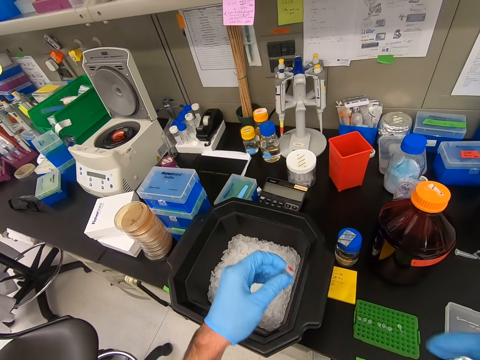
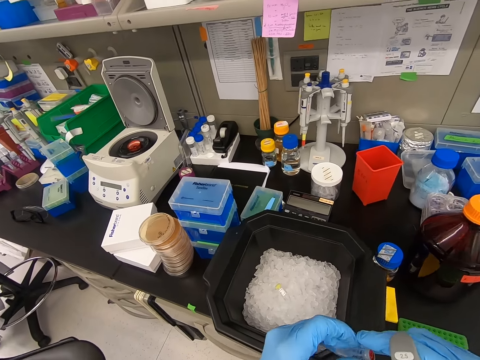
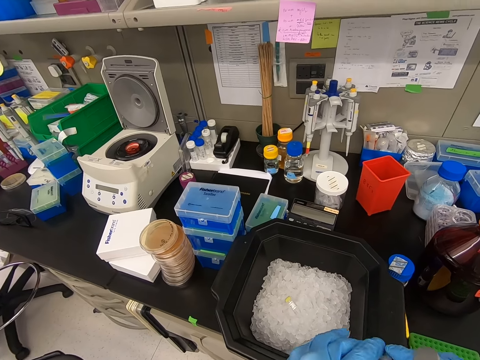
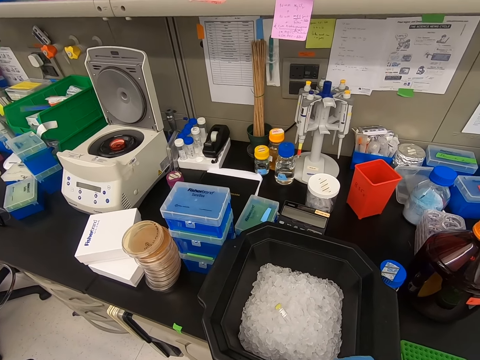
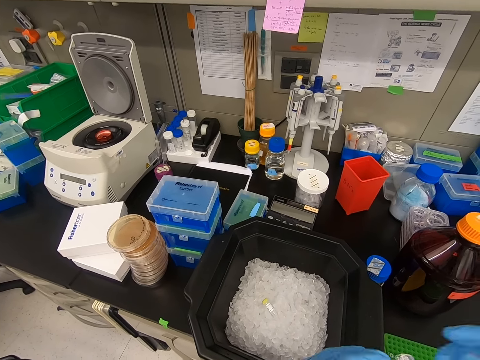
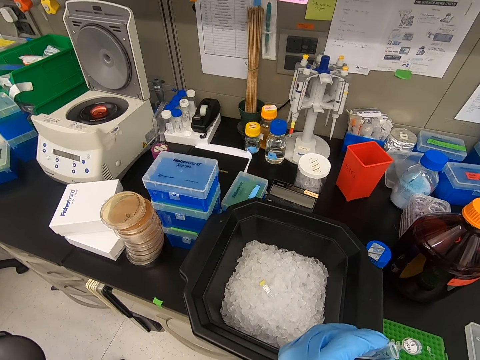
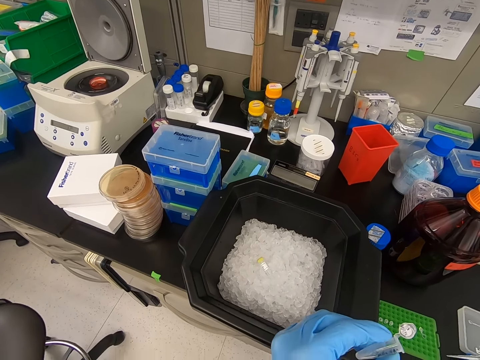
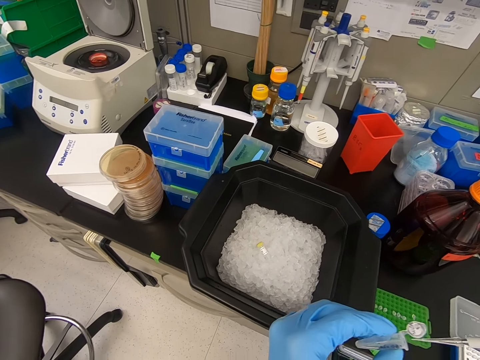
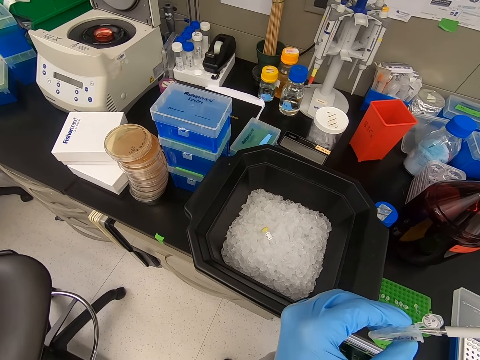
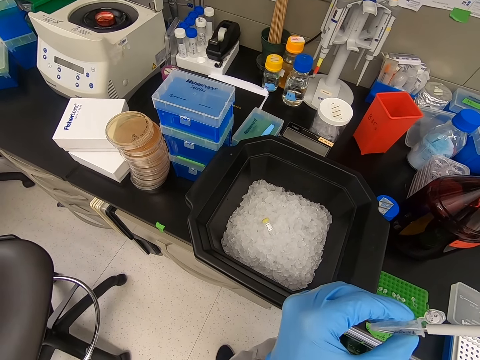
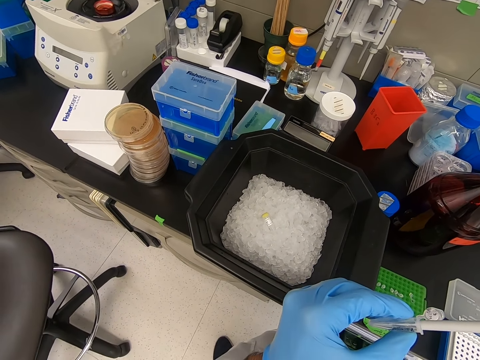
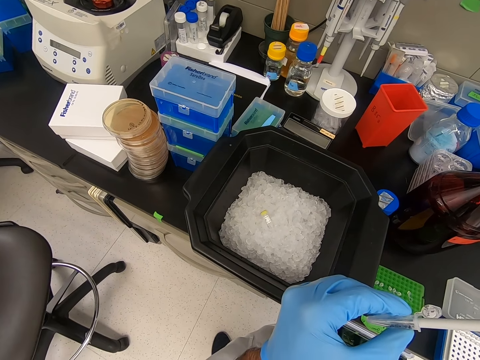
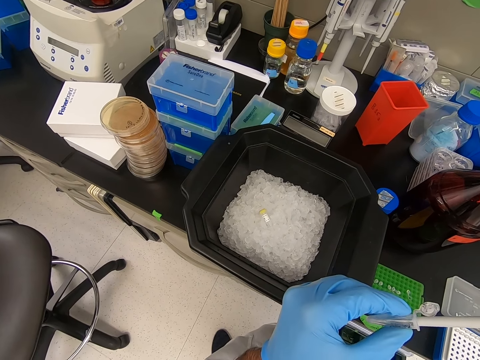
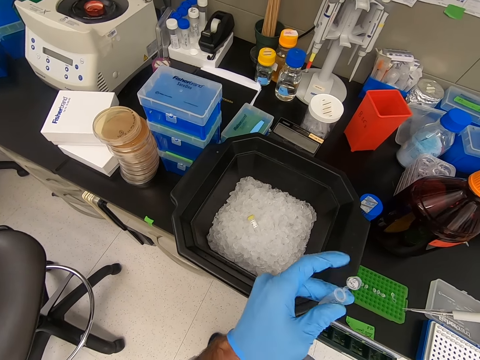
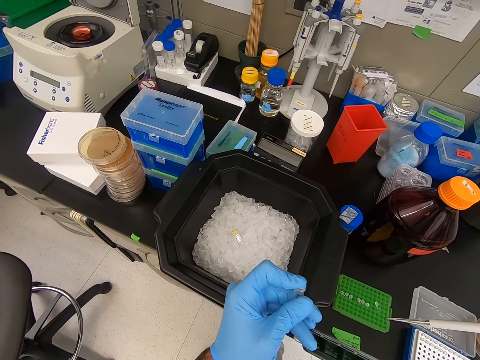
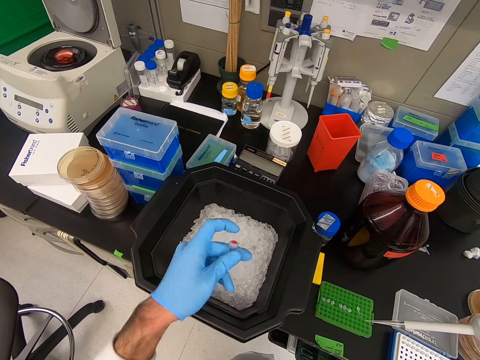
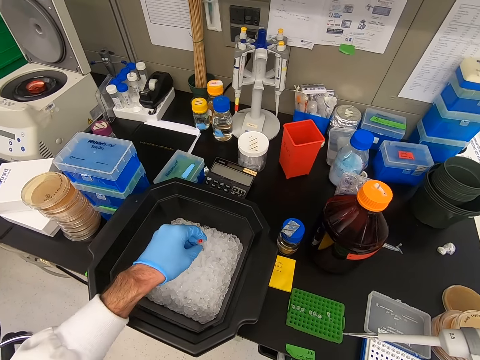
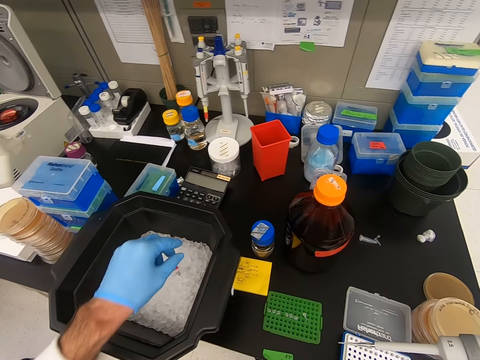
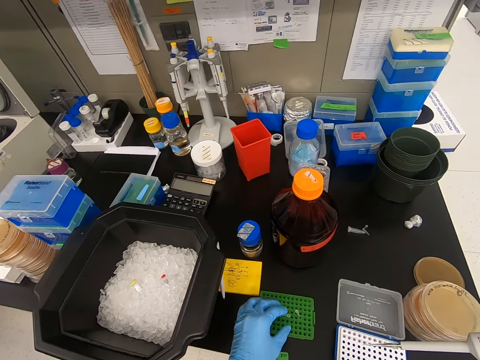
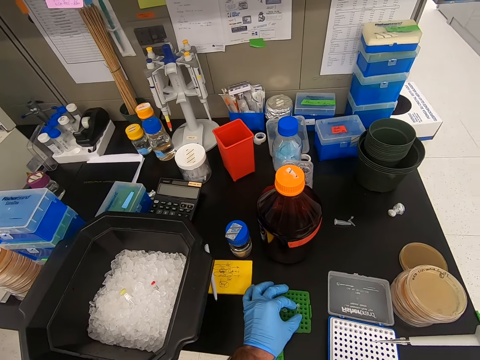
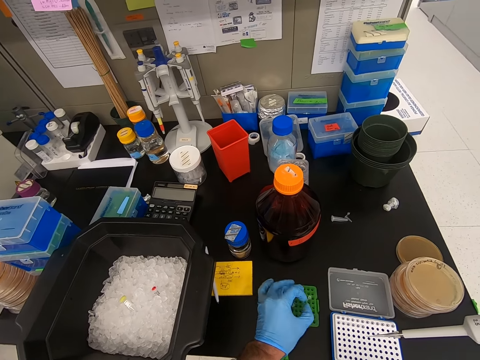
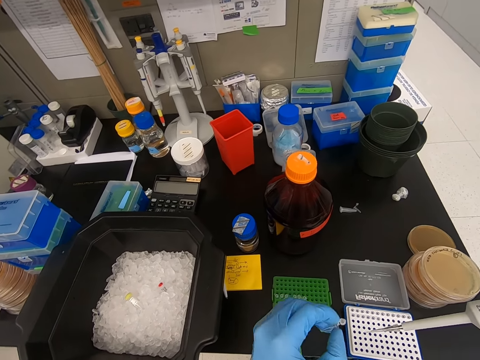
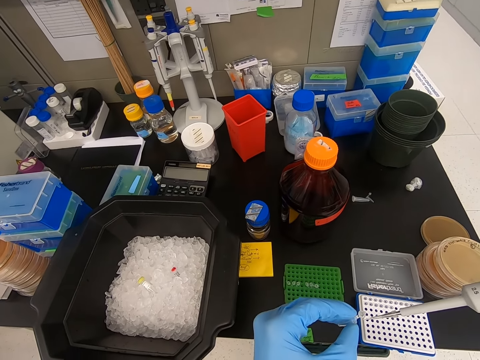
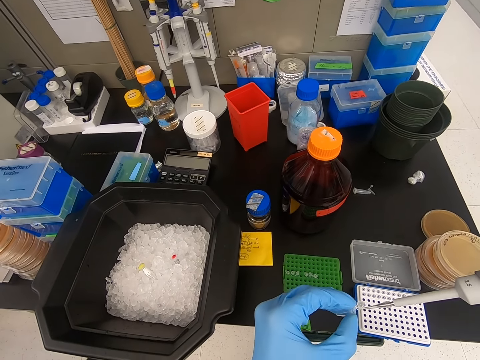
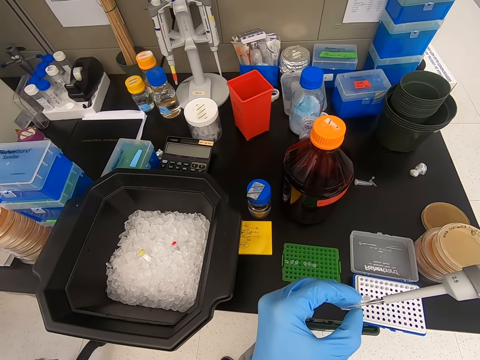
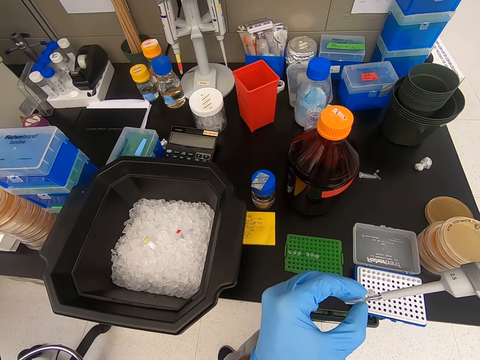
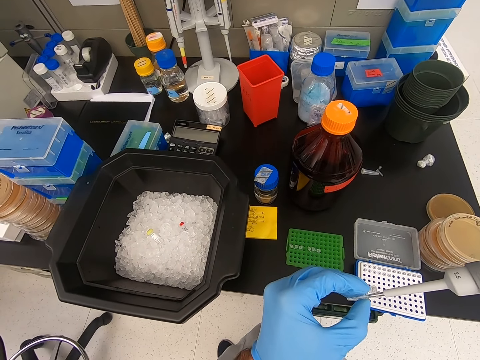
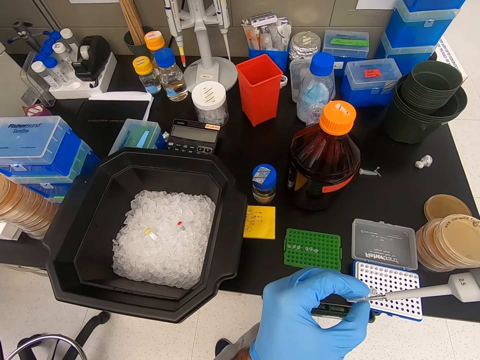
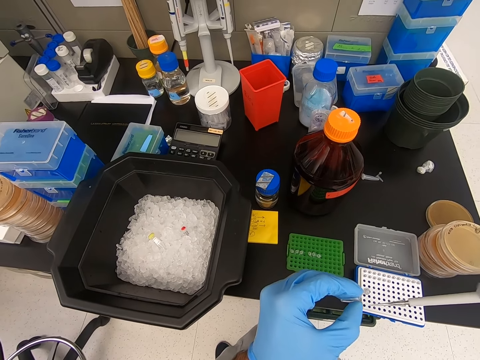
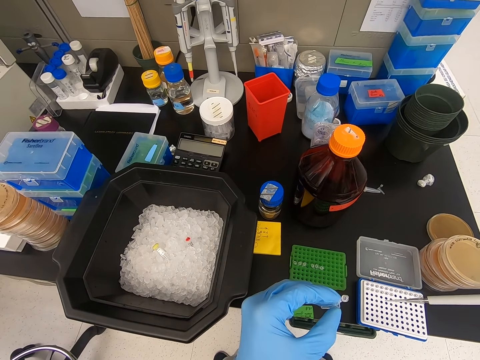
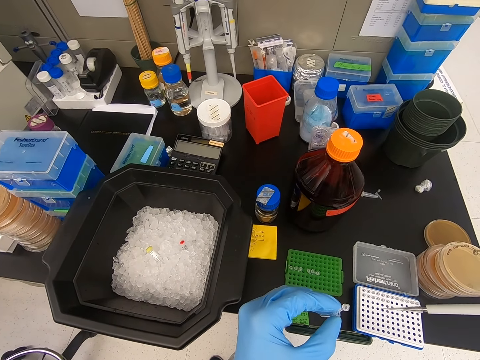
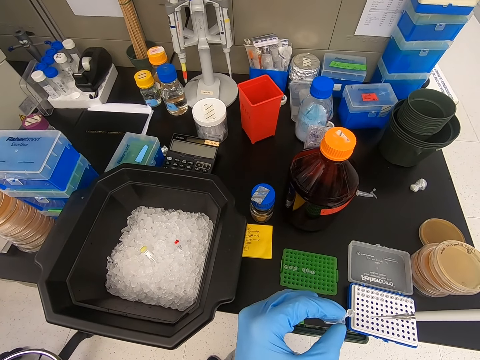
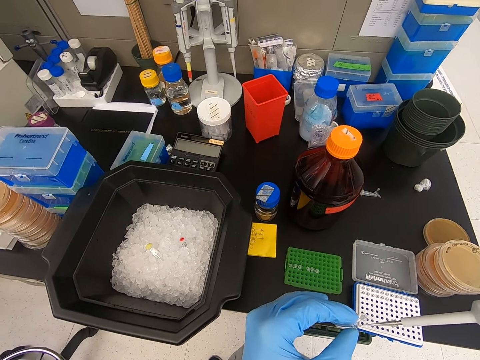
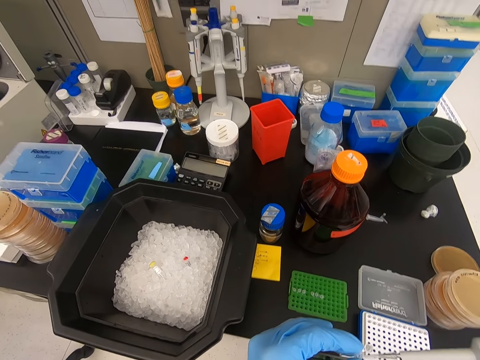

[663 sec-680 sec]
The camera wearer picks up a small bottle container. They suck the solution from the bottle container. They put the drip needle in the cap. They close the container. They close the cap. They place the container back in the bucket. They put down the cap. They hold the cap. They pick up something from the rack. They put the drip needle in the cap. They put the solution in something. They insert the syringe in the container.

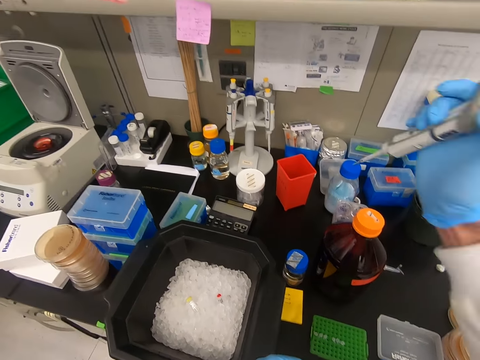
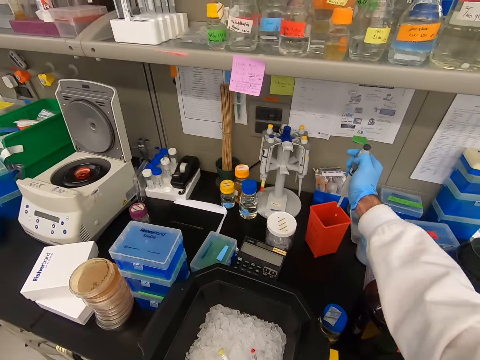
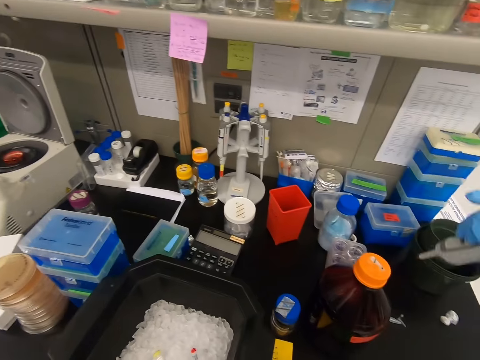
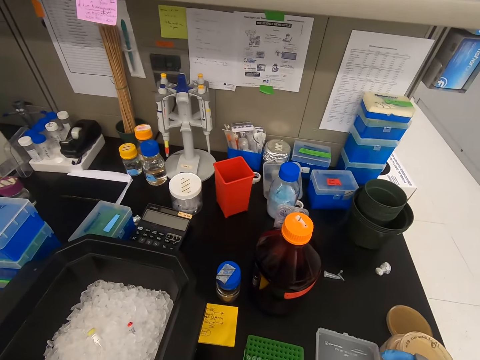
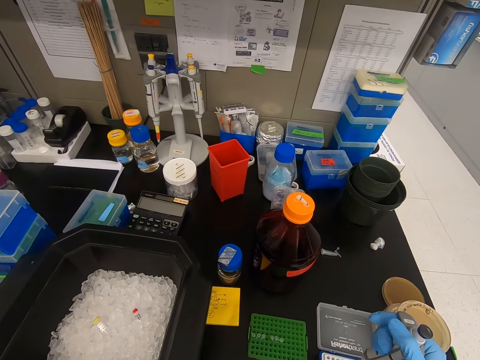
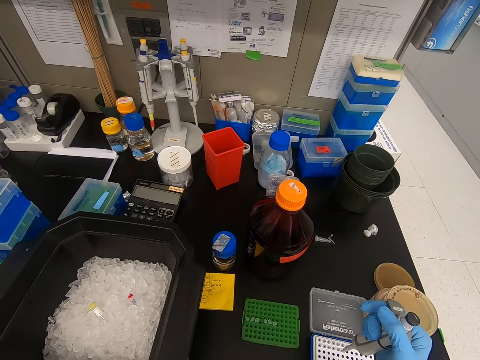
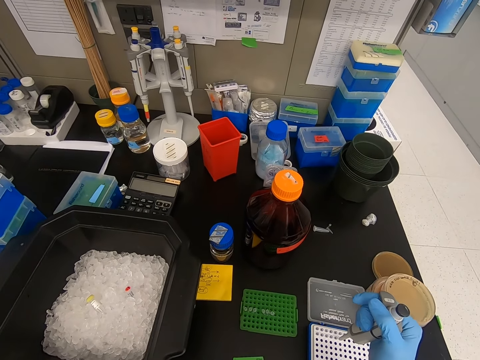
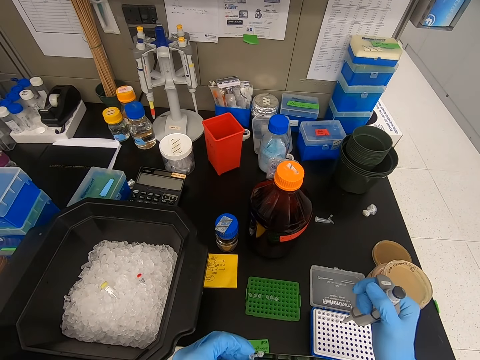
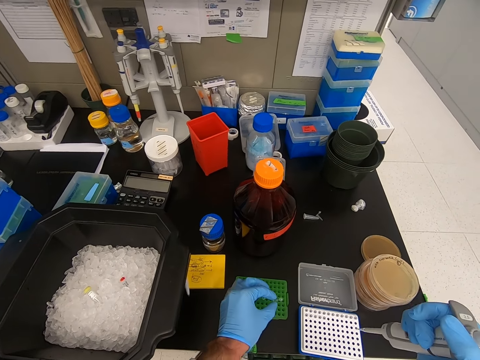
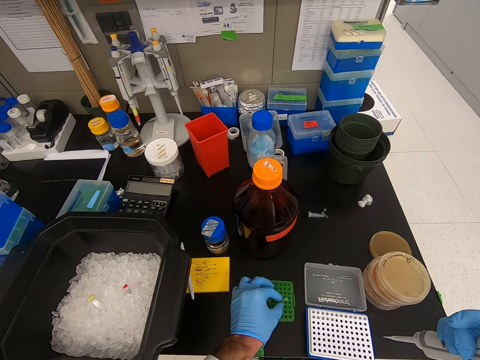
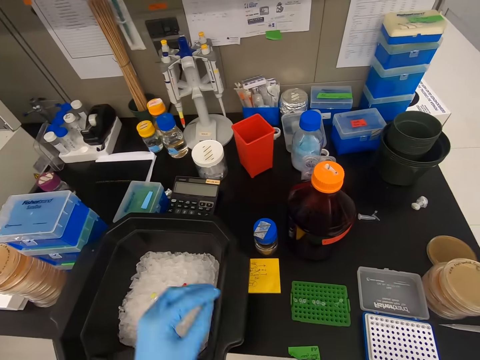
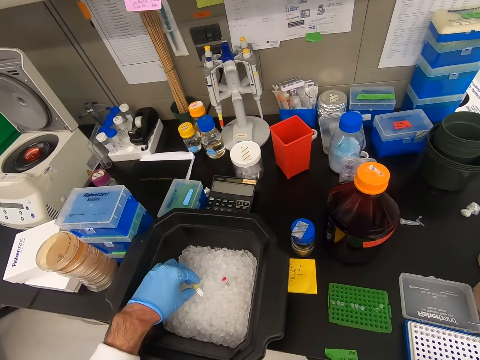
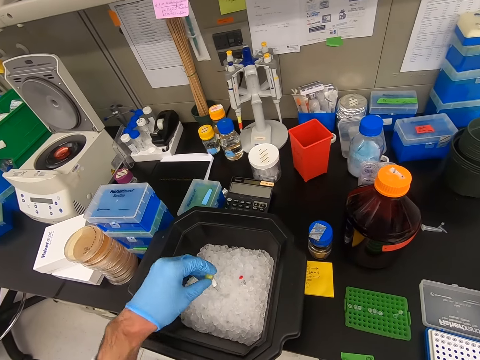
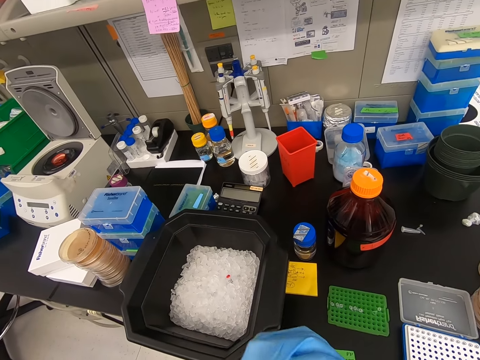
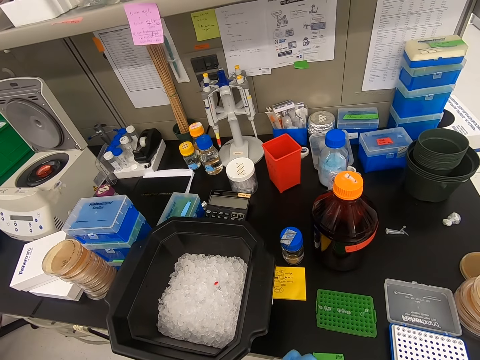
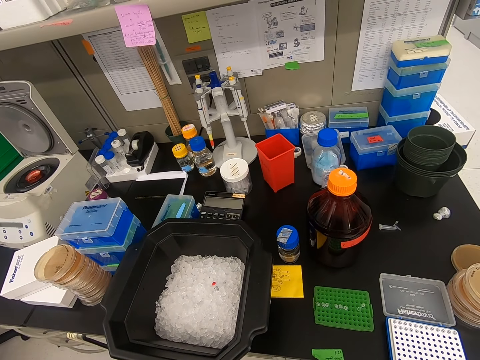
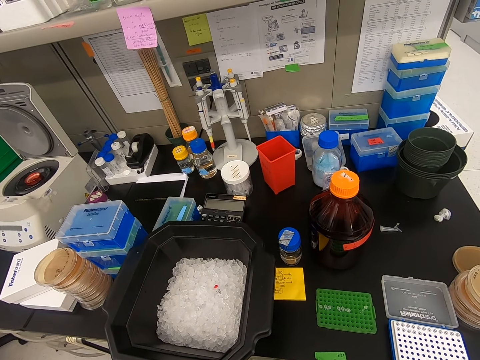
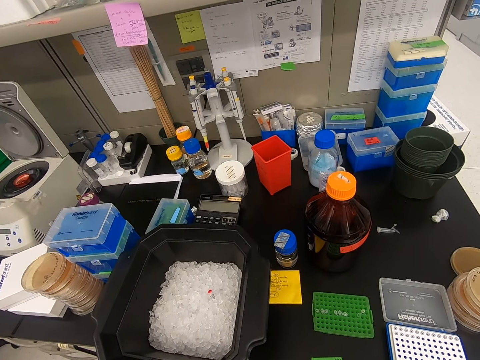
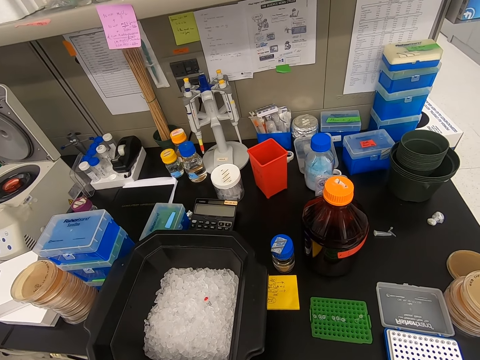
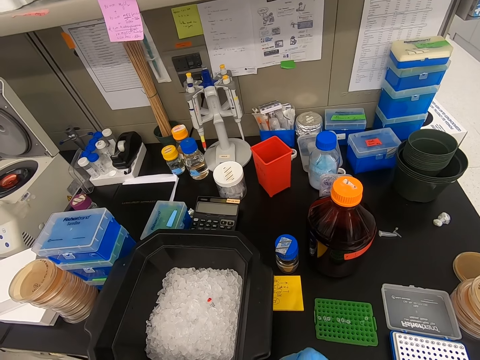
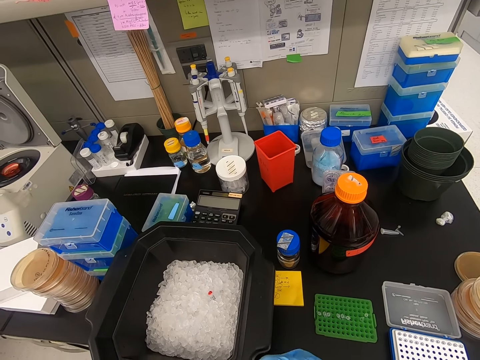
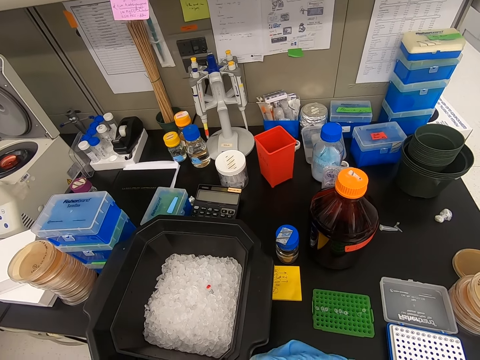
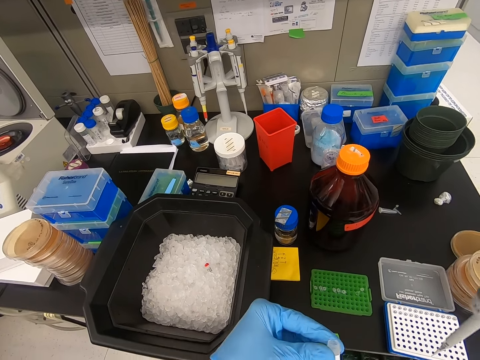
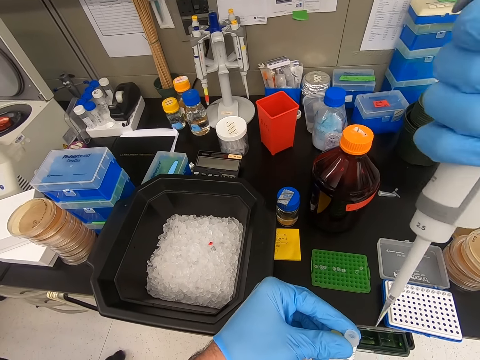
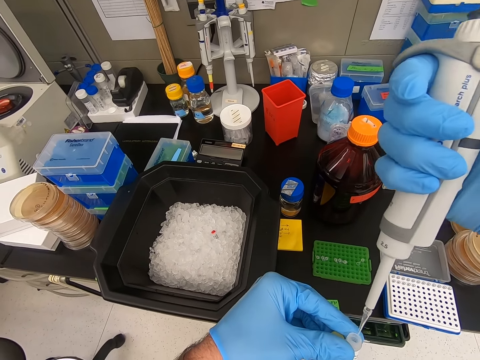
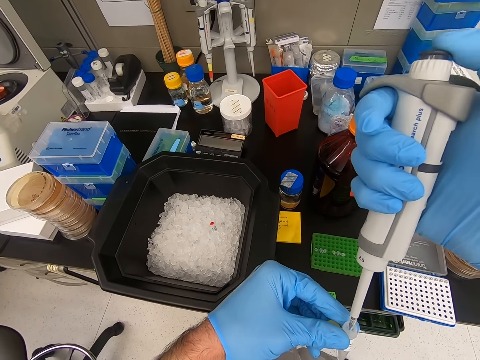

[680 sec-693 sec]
The camera wearer puts the solution in the container. He moves the drip needle. He puts down the drip needle. He inserts the syringe in the container. He squeezes the drip needle. He puts down the cap. He puts something in the rack. He picks up the cap. He picks up a small bottle from the bucket. He moves his hand. He puts the drip needle in the cap.
